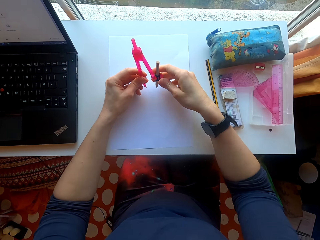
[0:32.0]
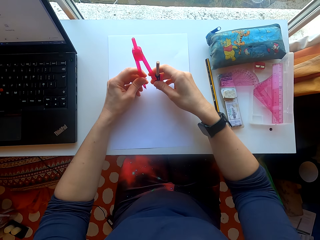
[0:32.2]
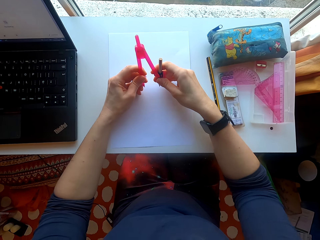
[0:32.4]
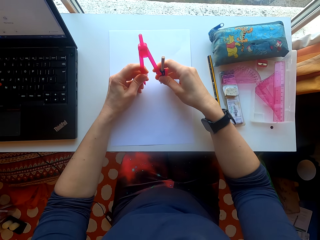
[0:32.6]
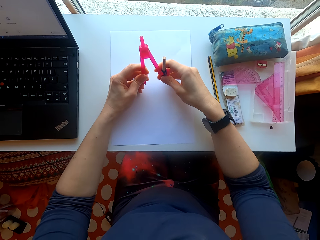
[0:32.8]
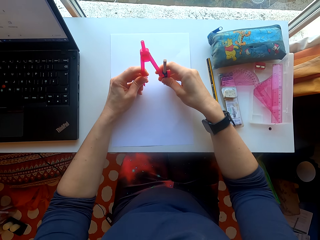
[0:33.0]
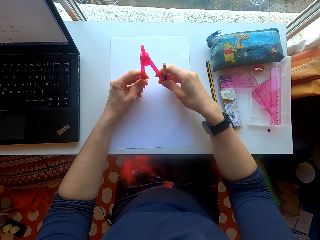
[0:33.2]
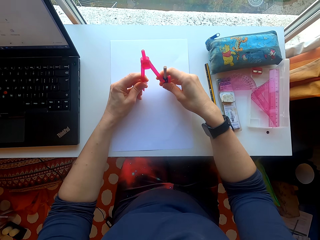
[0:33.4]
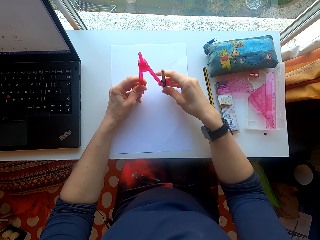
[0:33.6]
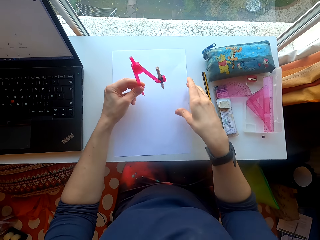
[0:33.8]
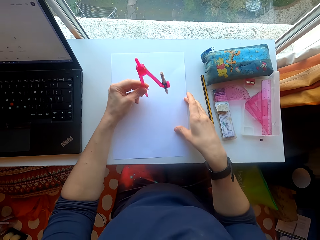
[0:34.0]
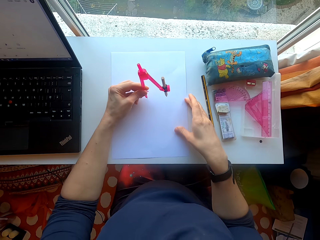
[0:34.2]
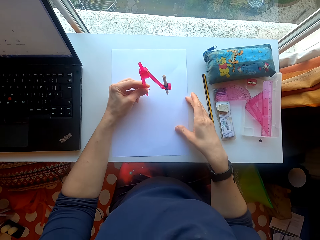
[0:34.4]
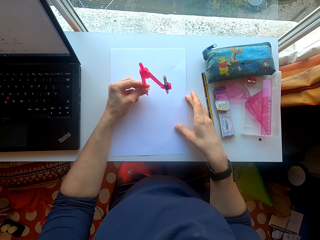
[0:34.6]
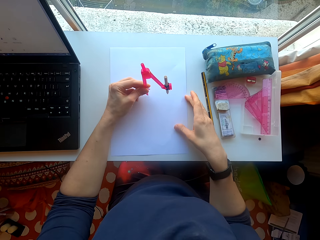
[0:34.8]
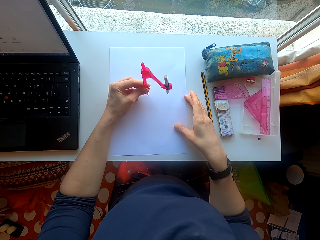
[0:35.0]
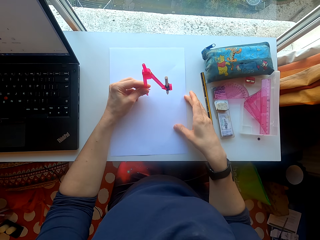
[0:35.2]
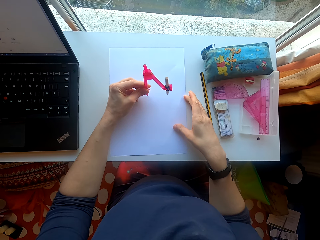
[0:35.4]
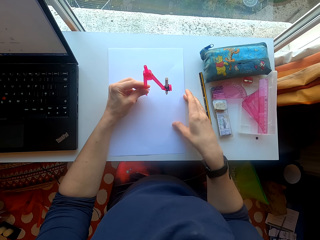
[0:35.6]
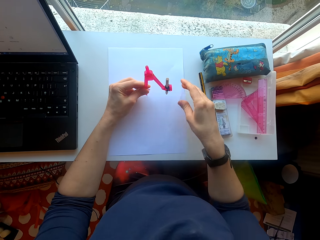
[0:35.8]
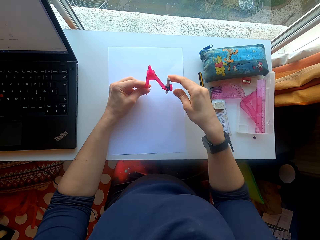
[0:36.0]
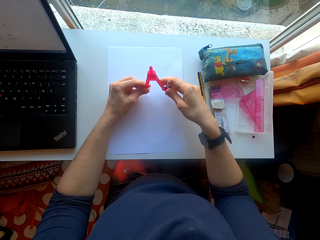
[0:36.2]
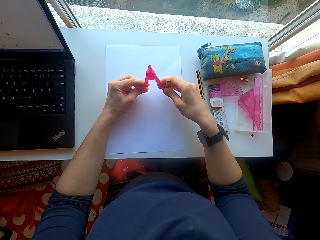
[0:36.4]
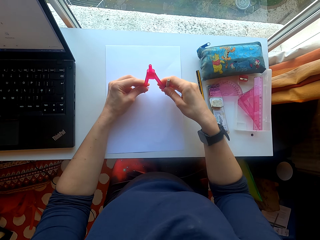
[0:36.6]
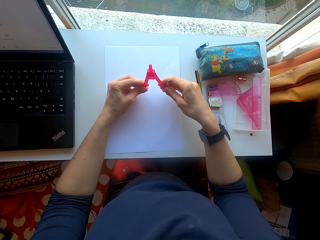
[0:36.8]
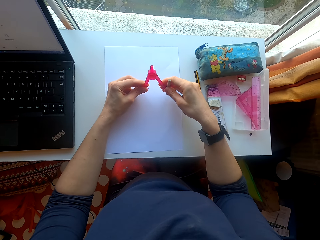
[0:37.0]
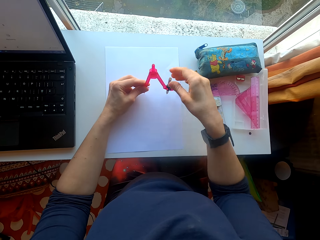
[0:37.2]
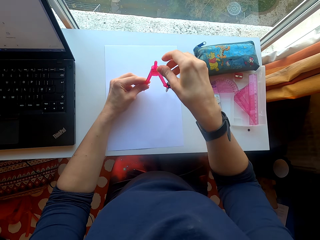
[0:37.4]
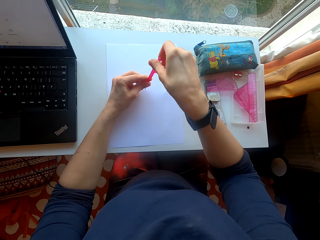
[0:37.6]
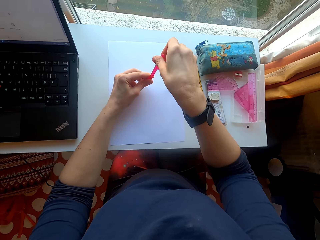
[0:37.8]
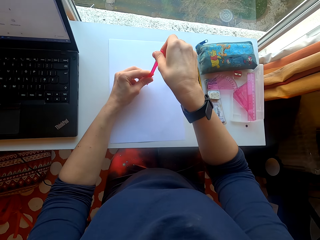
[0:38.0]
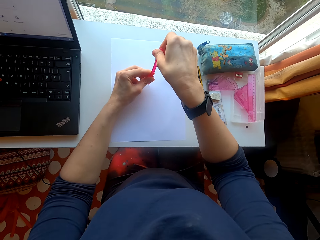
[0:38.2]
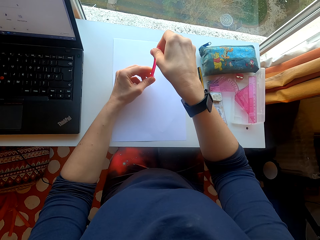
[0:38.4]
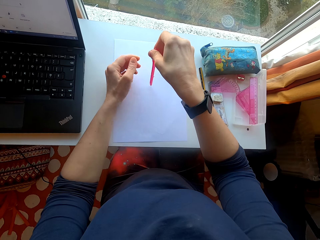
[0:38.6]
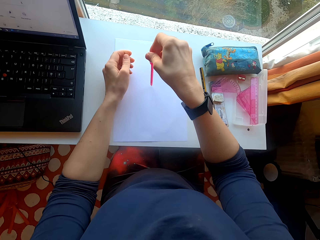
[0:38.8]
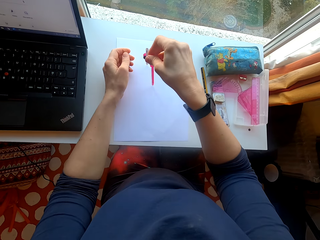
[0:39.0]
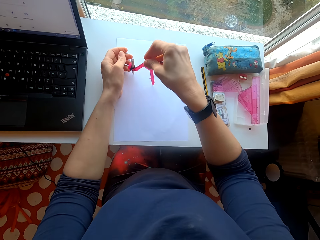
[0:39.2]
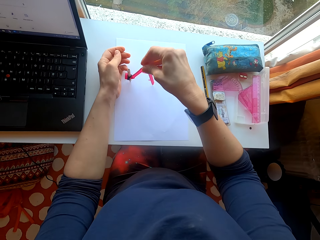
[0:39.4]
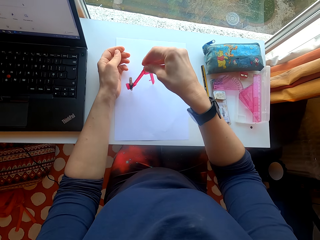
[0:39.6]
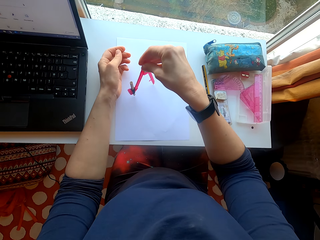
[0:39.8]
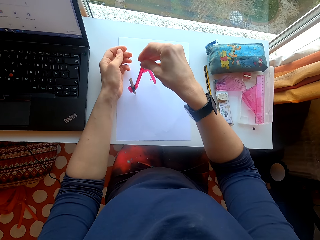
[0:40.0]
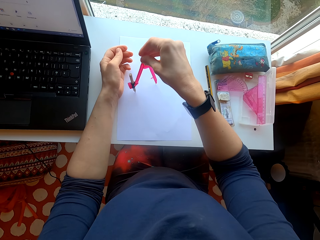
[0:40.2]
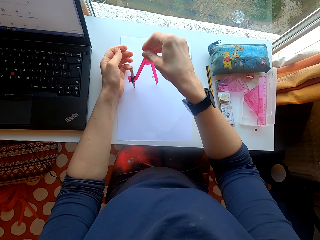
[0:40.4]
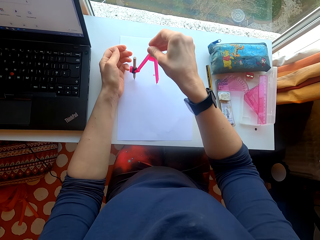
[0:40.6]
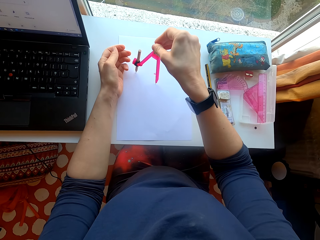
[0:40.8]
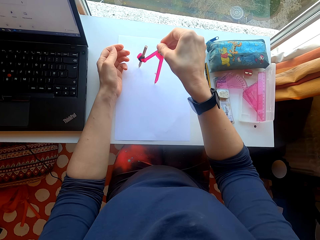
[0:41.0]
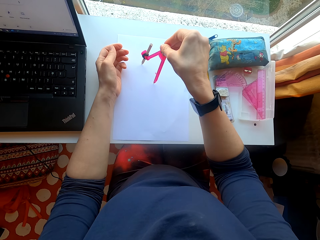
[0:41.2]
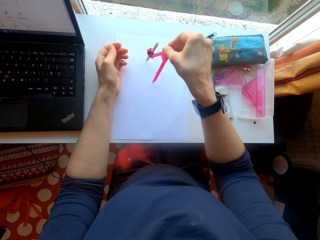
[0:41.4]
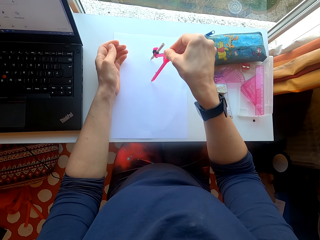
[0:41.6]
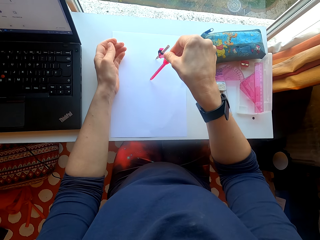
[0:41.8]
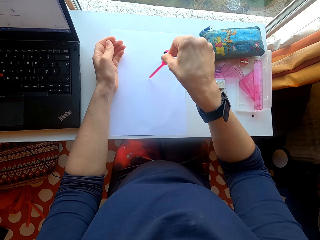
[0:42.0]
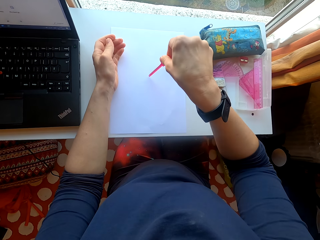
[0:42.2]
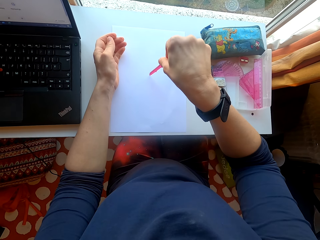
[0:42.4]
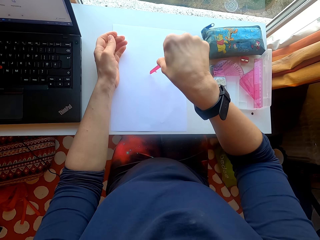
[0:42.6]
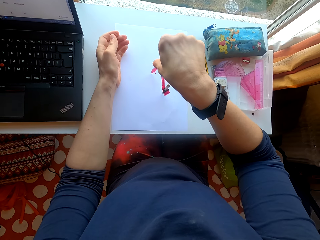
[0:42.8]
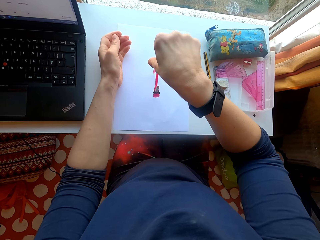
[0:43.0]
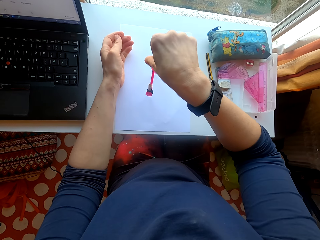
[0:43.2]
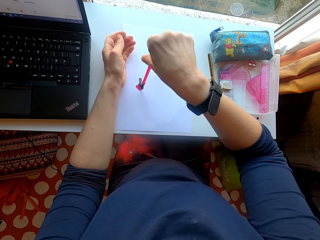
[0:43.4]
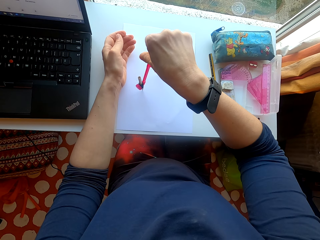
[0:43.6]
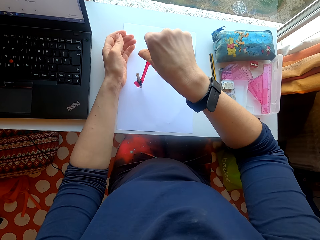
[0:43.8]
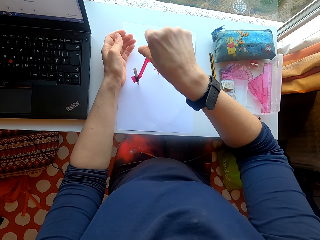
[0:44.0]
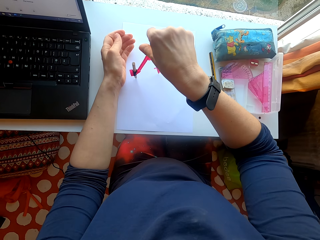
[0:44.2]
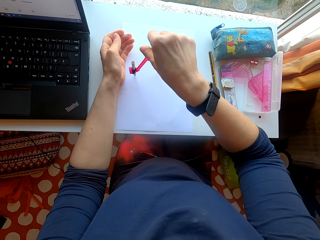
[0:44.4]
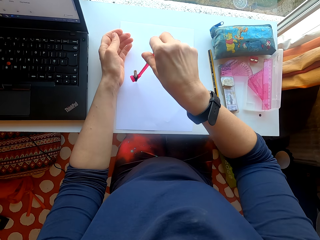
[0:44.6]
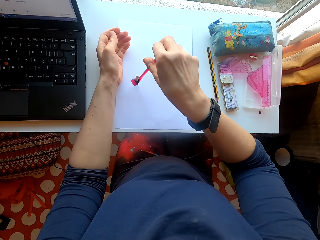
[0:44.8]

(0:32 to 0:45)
The camera wearer puts the compass on the paper. They draw a circle with the compass on the paper.

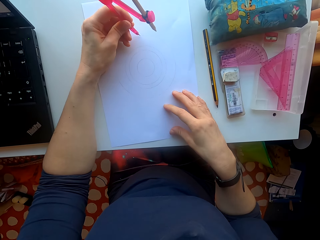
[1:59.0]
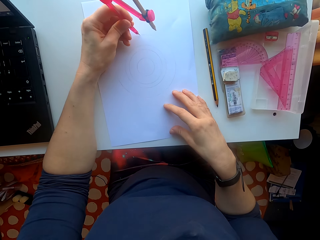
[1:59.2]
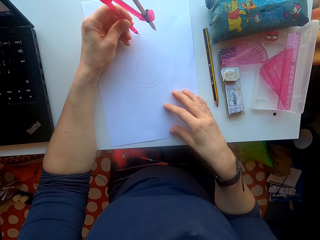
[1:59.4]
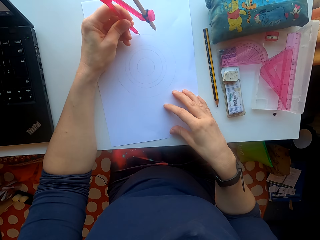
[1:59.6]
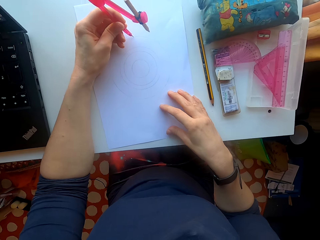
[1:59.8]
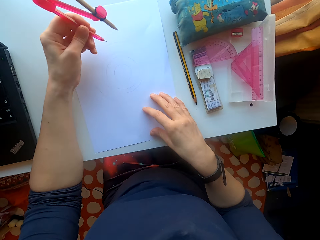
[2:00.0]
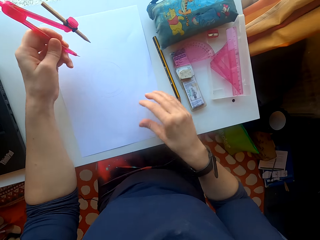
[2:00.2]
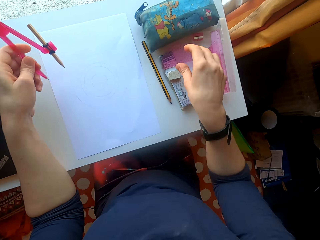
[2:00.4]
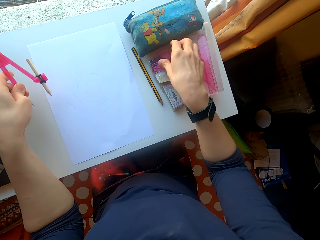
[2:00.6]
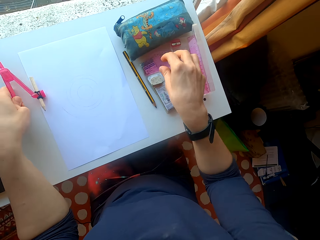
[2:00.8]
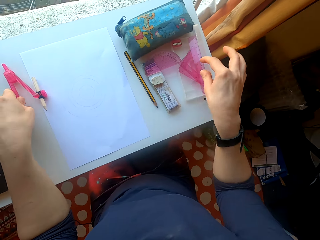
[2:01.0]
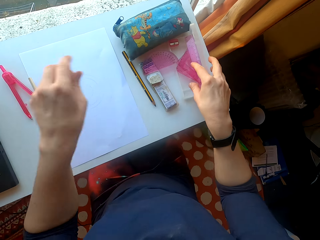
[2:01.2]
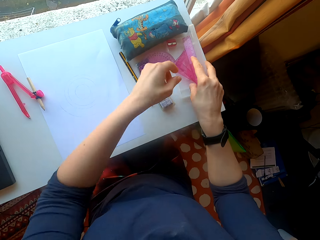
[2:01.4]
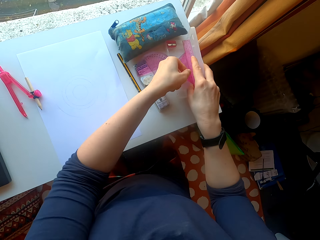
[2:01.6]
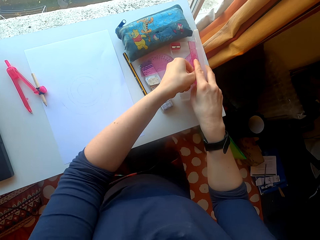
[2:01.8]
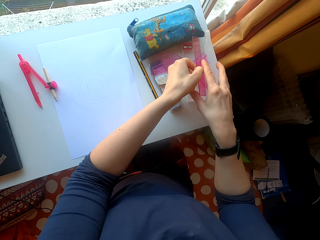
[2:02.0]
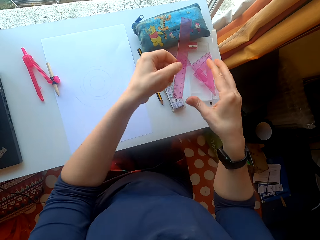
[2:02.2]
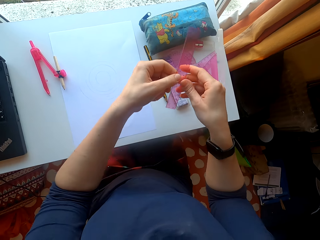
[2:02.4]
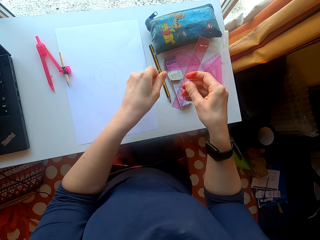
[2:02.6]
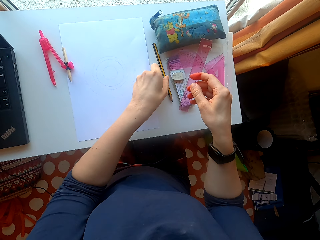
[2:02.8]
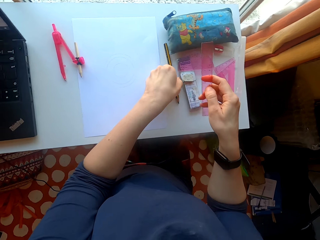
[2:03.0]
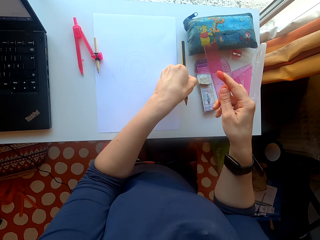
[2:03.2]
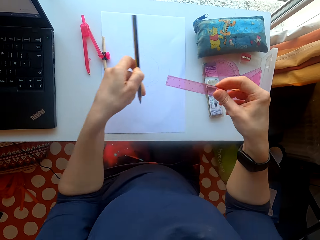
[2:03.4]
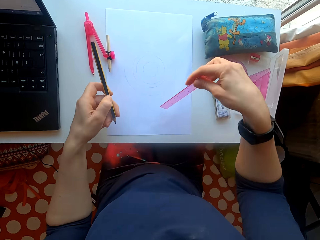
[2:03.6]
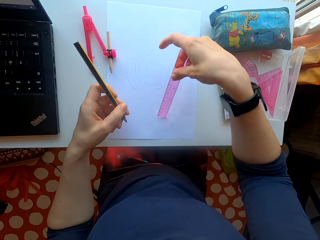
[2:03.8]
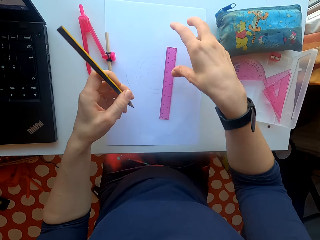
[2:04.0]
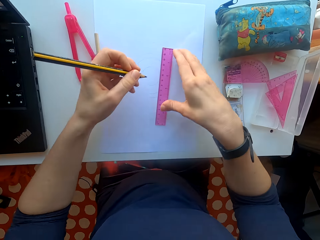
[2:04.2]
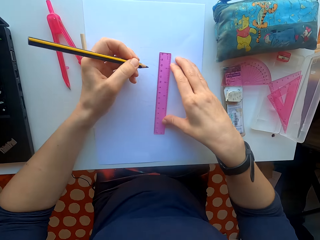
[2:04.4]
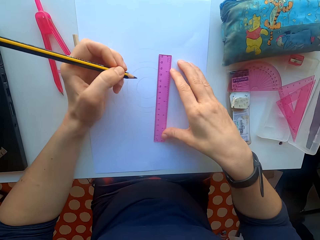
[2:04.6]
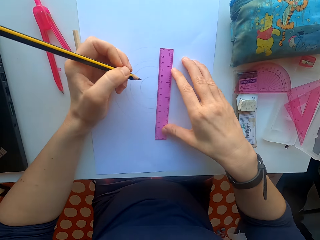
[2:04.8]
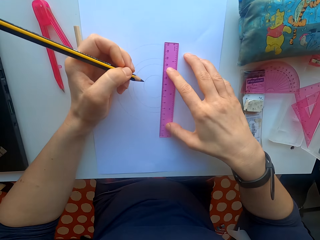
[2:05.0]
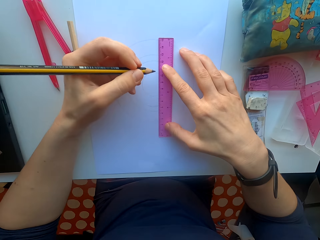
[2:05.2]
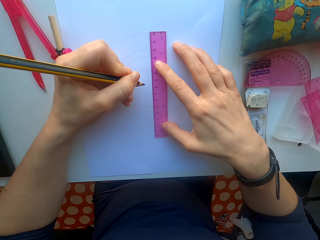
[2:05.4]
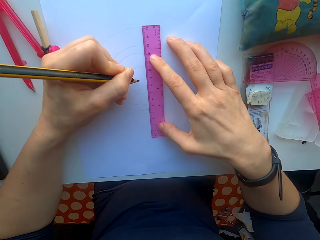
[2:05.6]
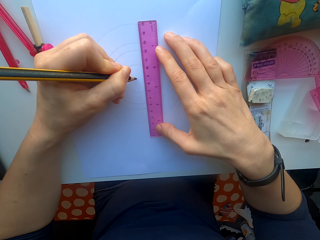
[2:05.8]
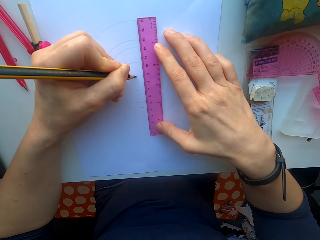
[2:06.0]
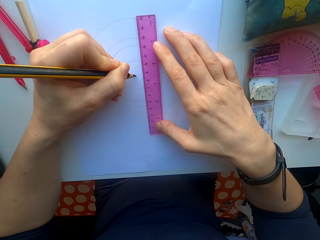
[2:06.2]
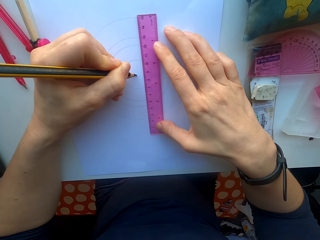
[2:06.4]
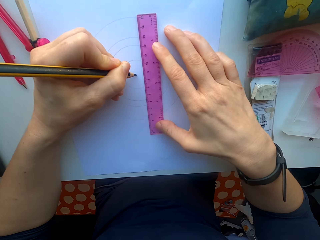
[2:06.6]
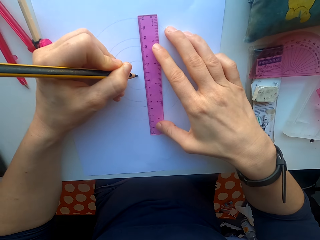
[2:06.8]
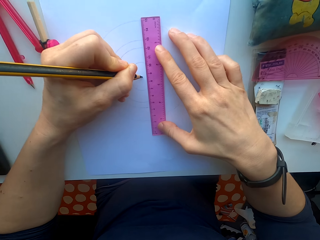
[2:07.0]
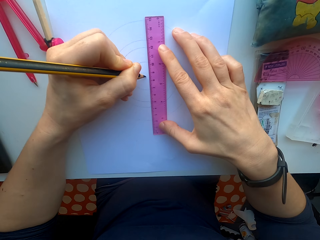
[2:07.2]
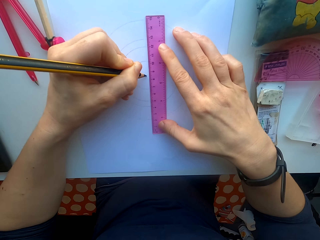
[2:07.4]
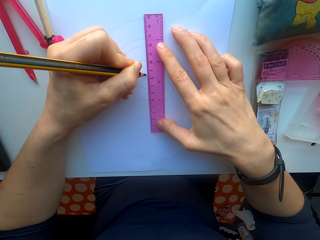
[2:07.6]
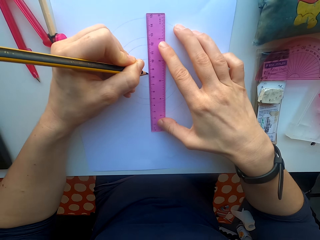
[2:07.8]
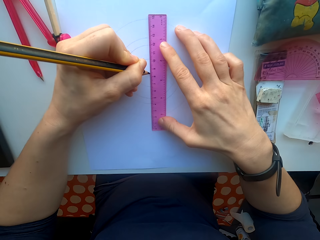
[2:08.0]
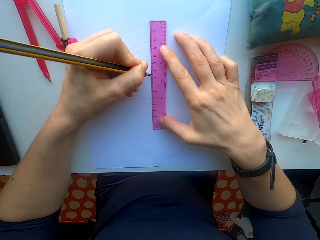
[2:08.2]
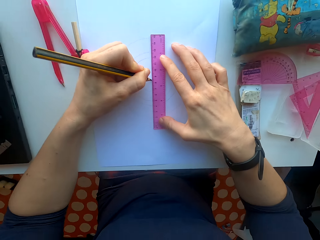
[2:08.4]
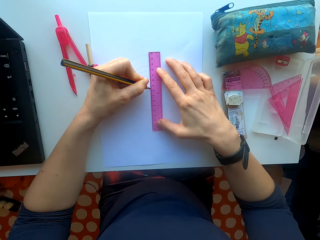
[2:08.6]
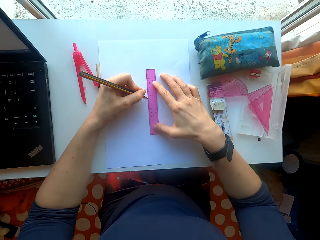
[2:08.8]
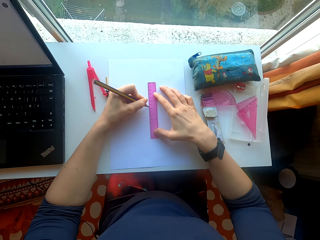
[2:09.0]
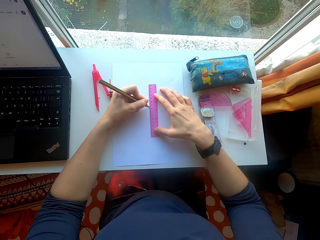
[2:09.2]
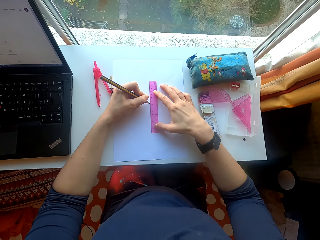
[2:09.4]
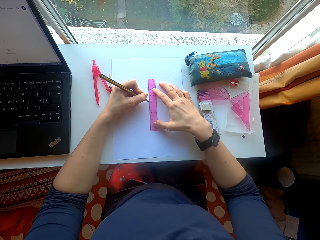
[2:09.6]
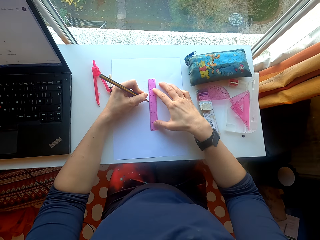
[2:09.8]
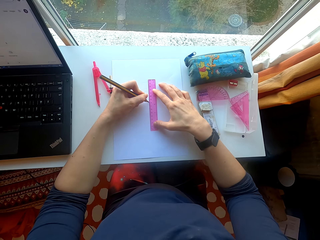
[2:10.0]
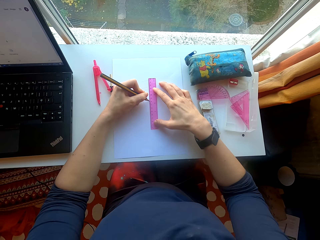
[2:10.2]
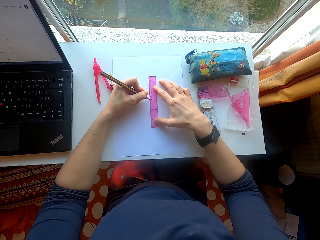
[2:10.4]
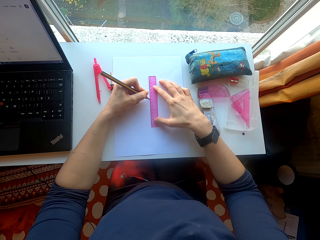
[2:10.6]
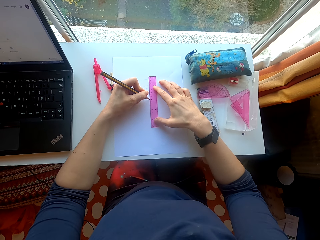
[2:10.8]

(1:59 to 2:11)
The camera wearer drops the compass on the table. They pick a ruler from the set, pick a pencil from the table, and put the ruler on the paper. They draw lines on the paper.
